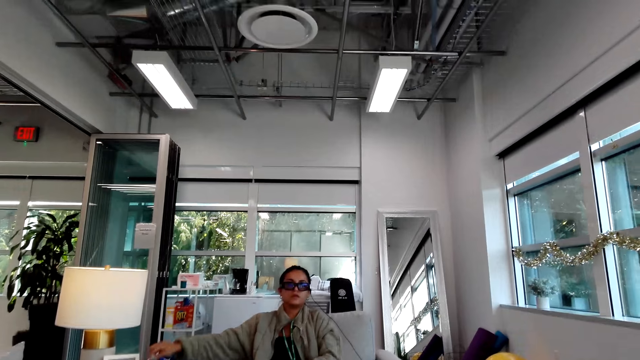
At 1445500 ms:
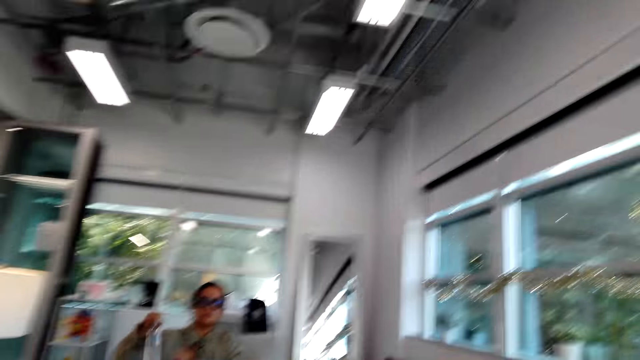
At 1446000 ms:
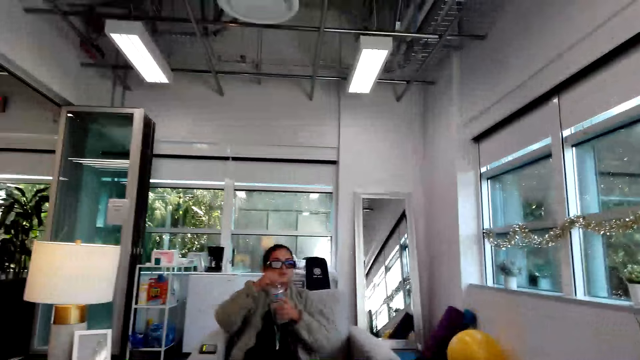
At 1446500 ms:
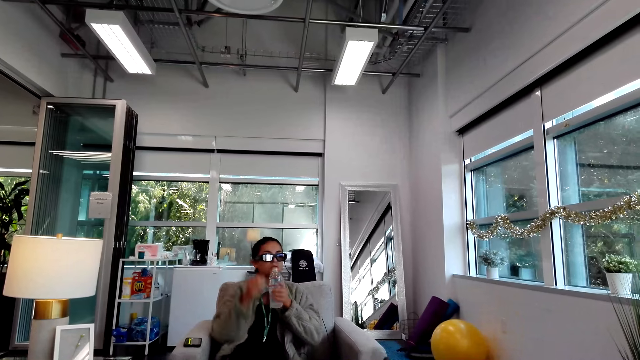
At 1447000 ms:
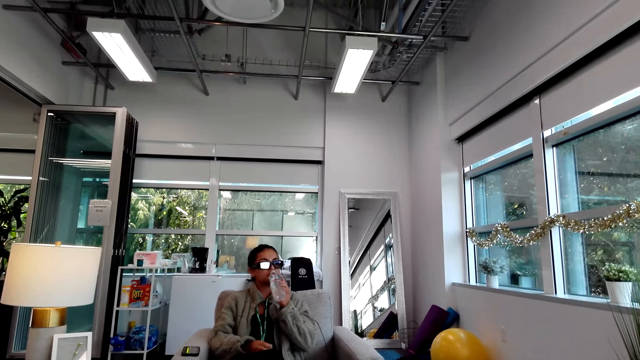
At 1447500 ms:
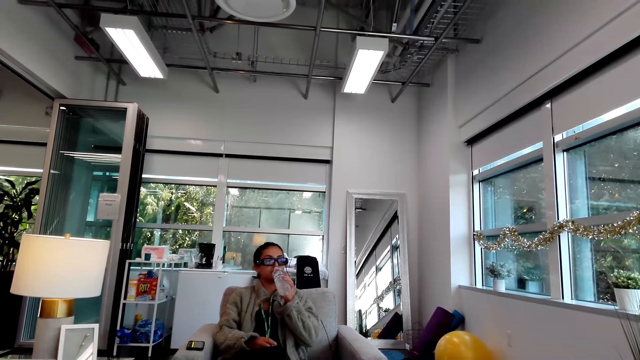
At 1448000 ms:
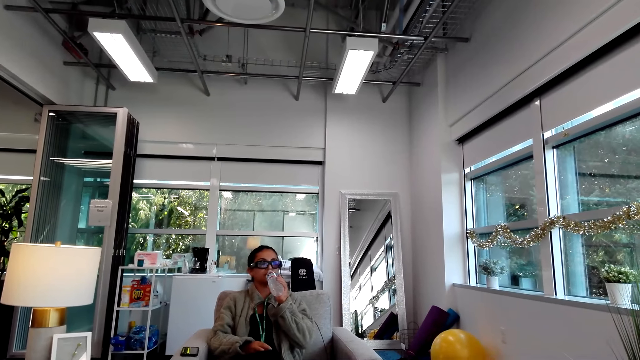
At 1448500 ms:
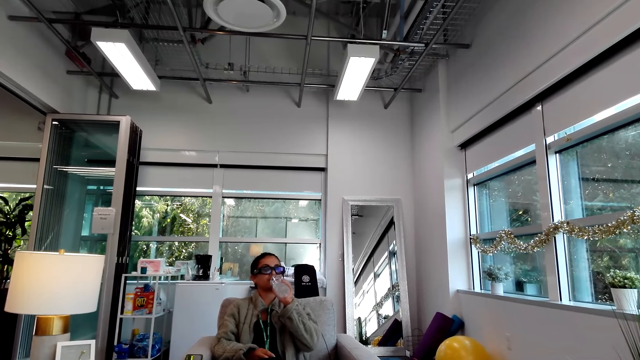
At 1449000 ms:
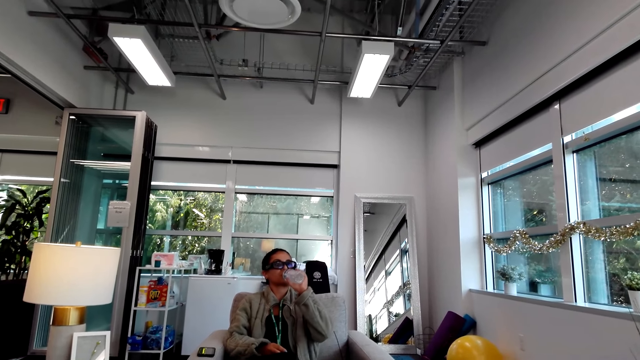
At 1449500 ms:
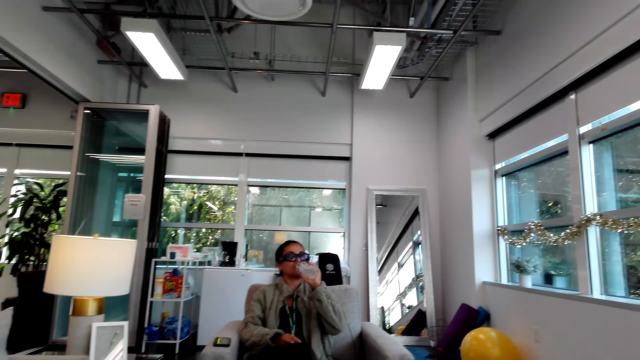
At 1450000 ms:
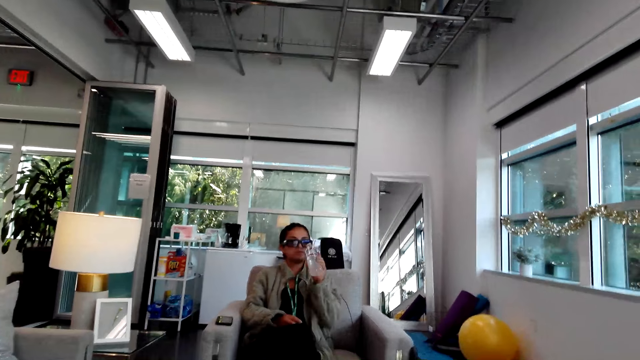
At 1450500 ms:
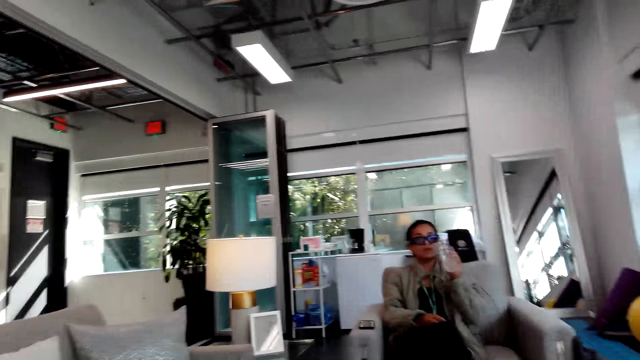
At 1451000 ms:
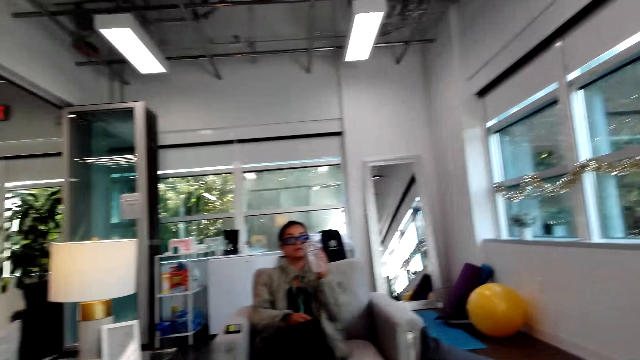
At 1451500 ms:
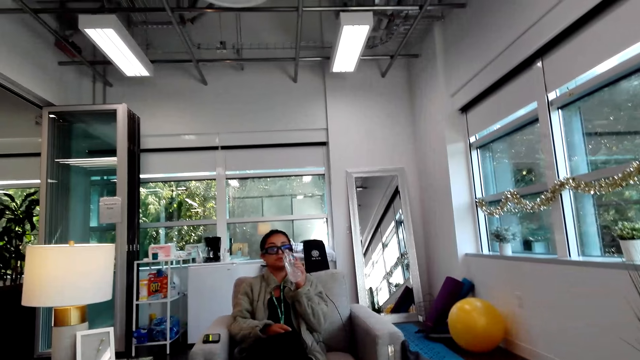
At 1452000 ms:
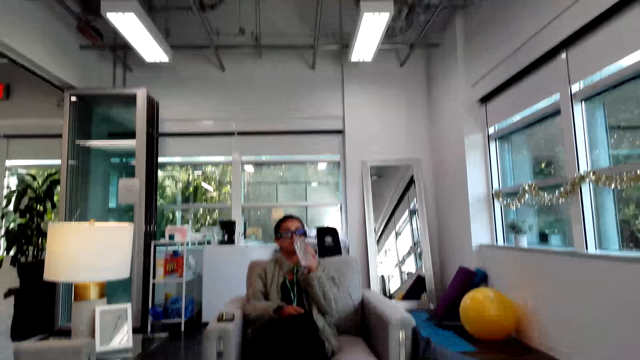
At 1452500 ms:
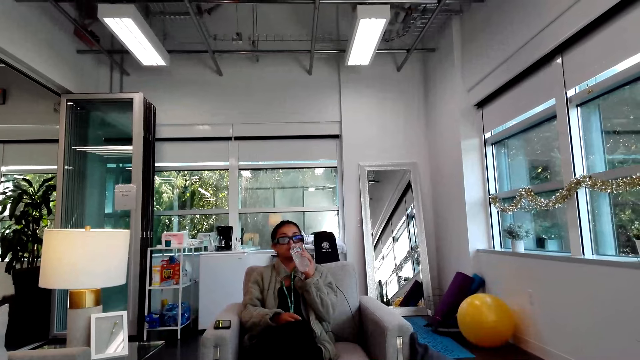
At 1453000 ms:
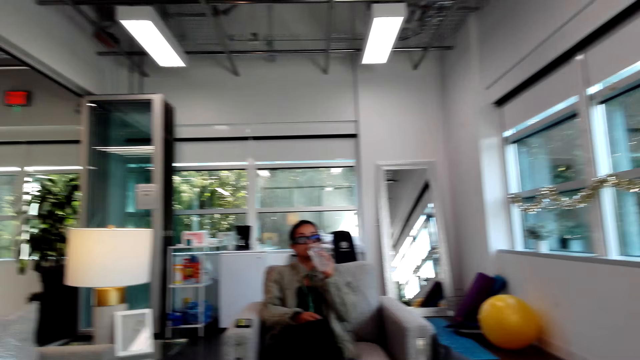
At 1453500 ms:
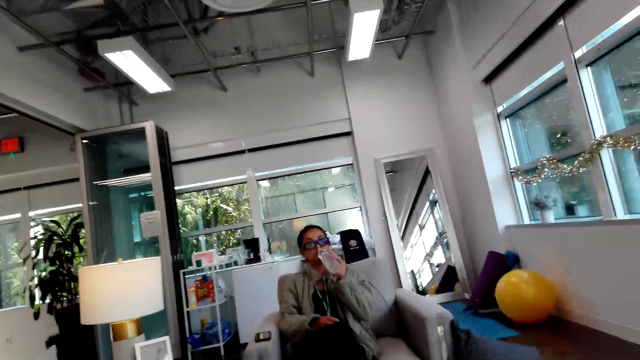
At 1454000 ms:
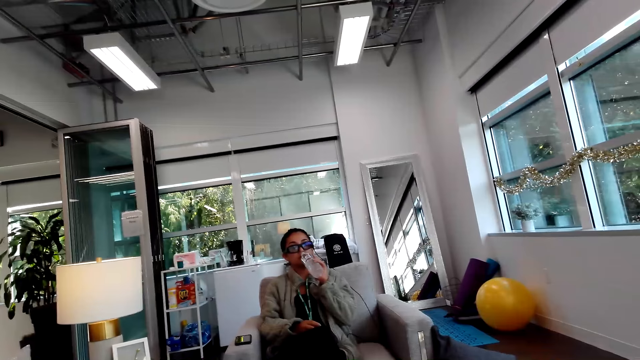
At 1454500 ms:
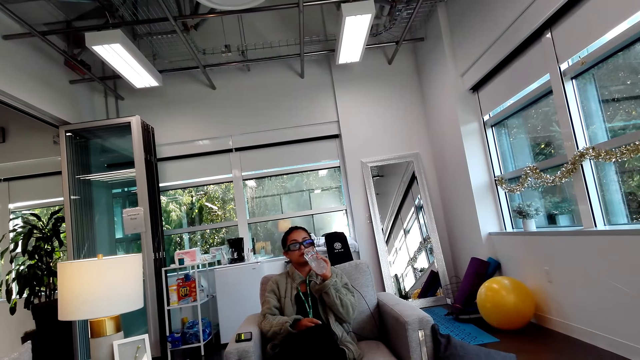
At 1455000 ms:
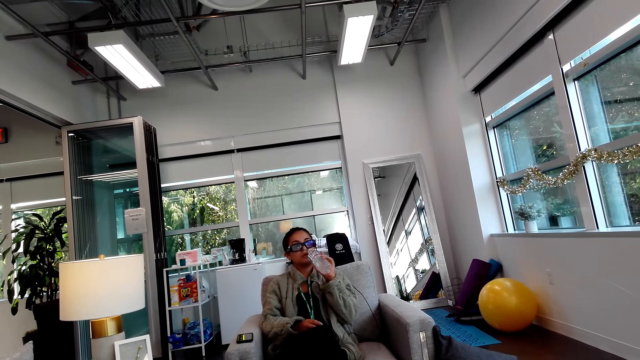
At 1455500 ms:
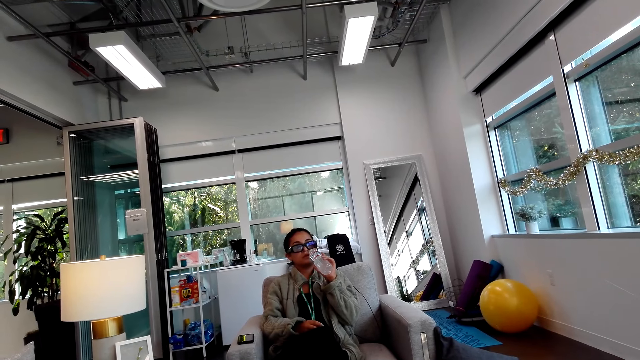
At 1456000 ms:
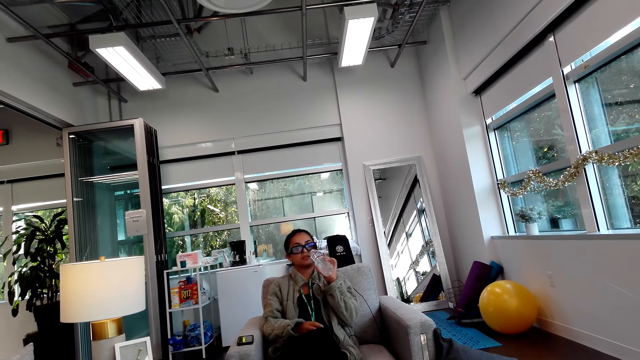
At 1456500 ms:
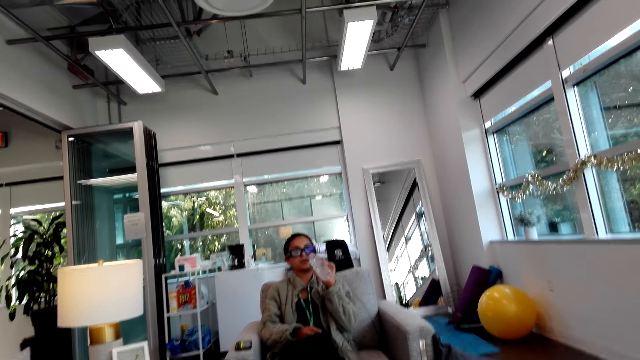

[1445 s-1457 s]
A woman picks a bottle of water. She opens the bottle with hands. She drinks water.

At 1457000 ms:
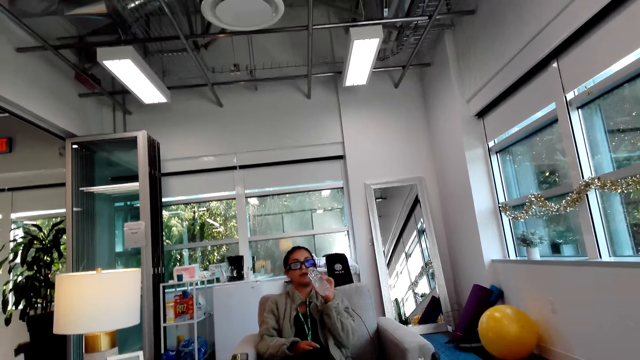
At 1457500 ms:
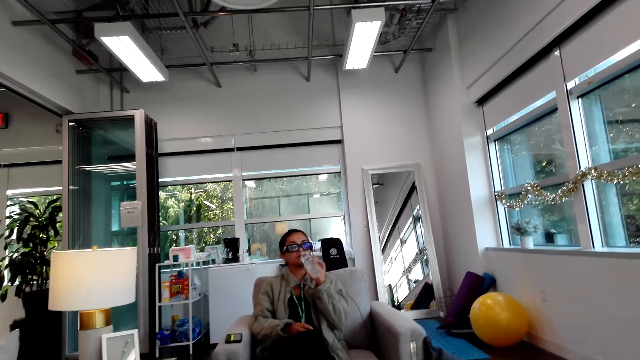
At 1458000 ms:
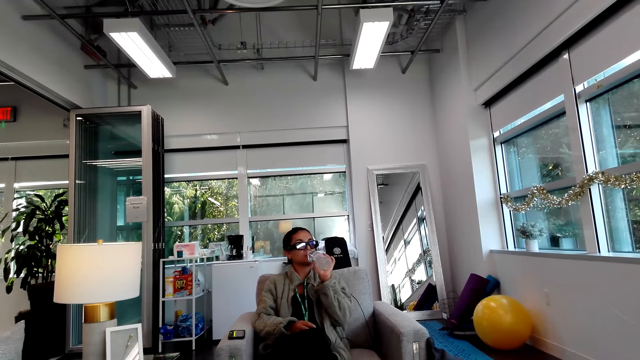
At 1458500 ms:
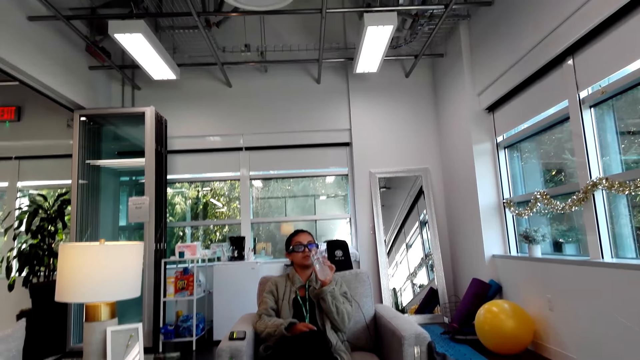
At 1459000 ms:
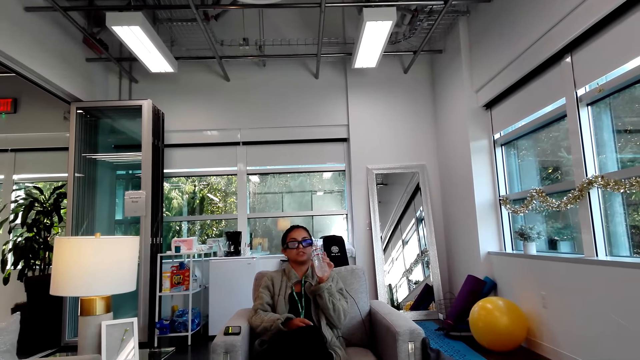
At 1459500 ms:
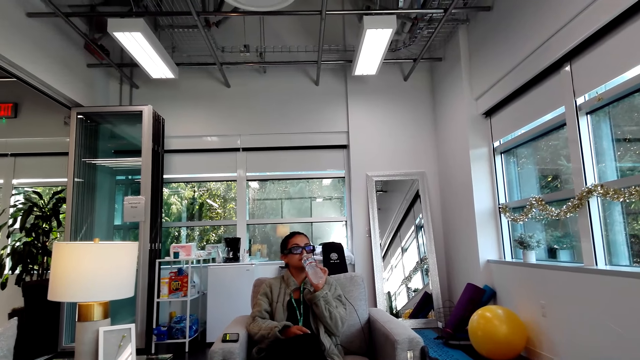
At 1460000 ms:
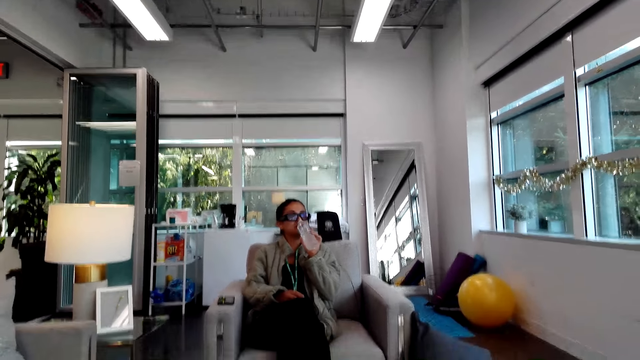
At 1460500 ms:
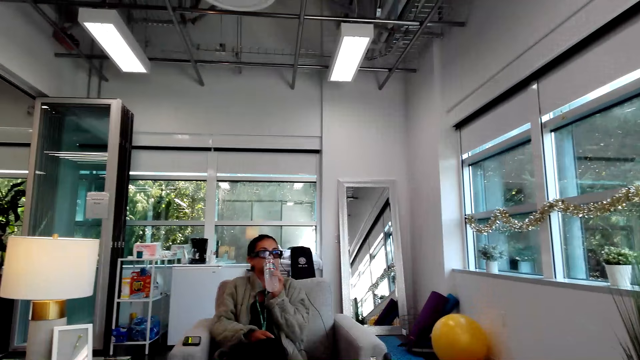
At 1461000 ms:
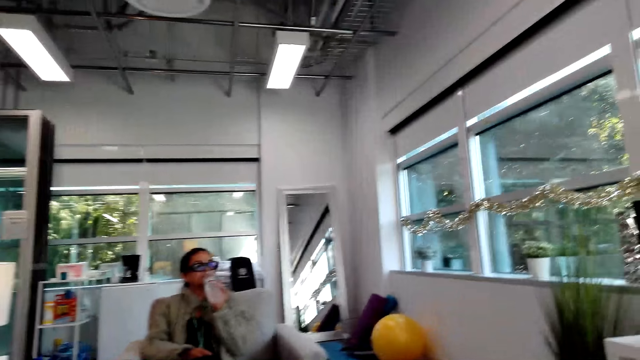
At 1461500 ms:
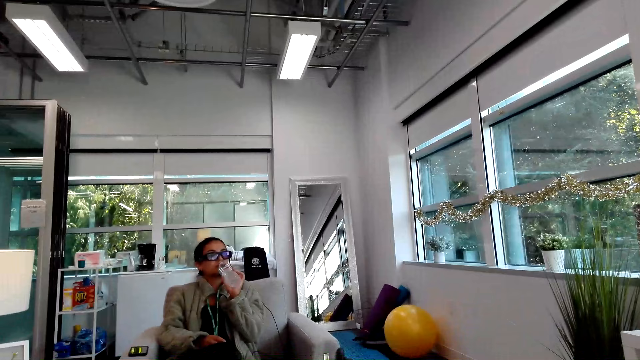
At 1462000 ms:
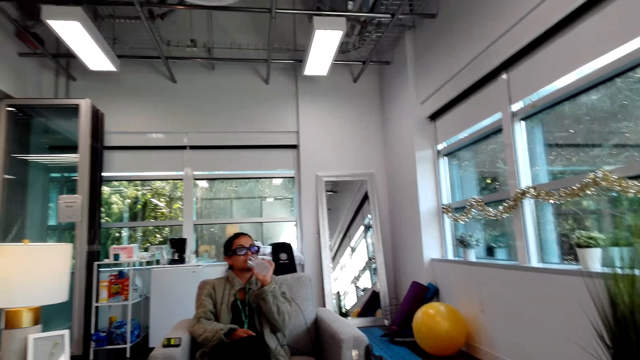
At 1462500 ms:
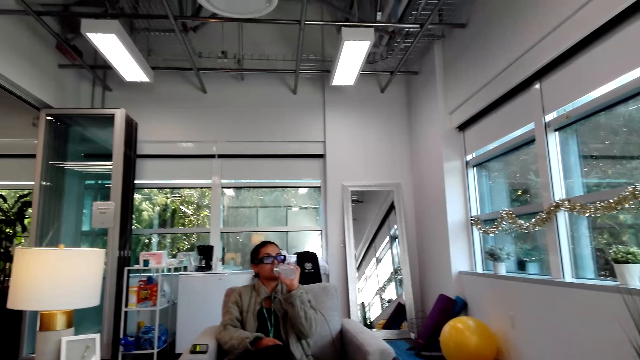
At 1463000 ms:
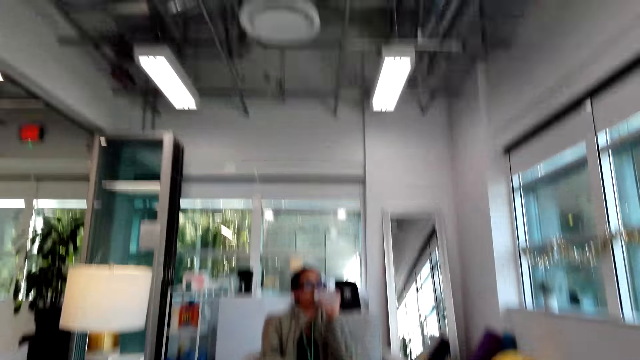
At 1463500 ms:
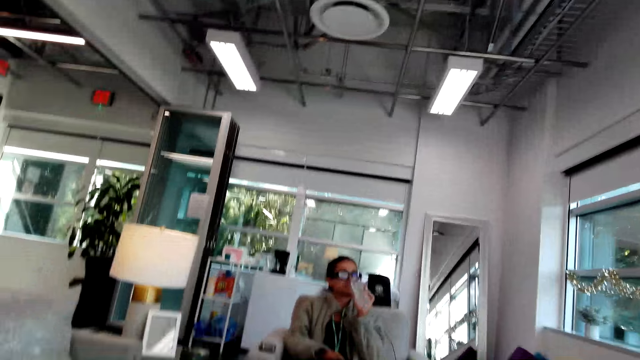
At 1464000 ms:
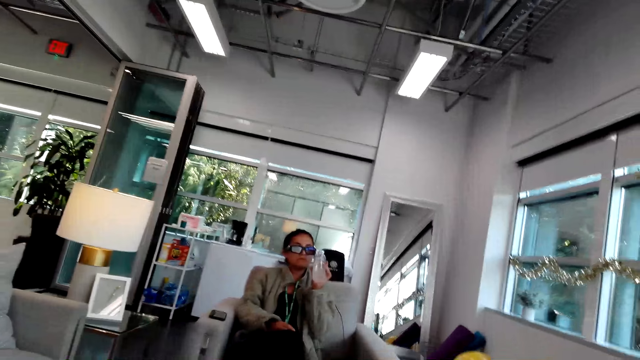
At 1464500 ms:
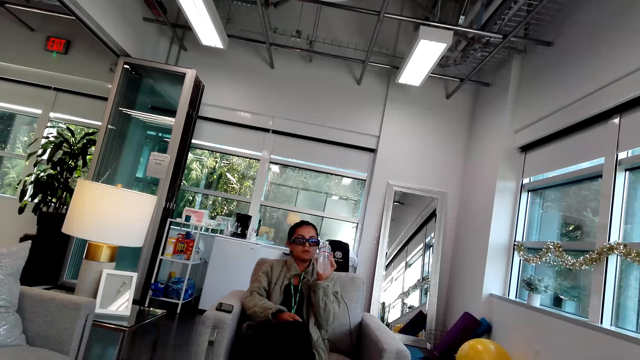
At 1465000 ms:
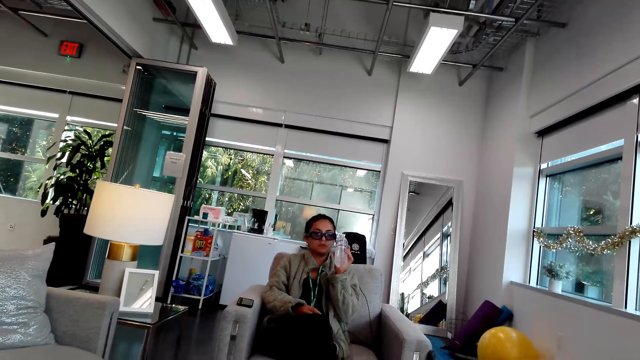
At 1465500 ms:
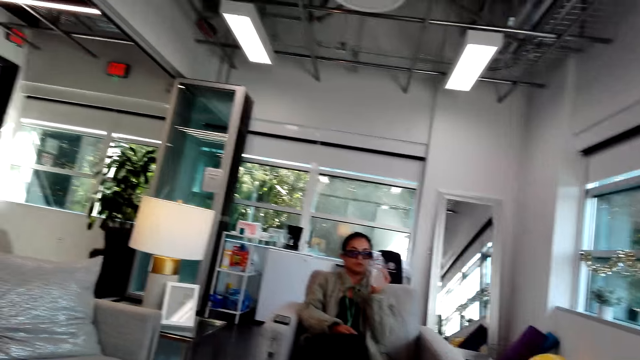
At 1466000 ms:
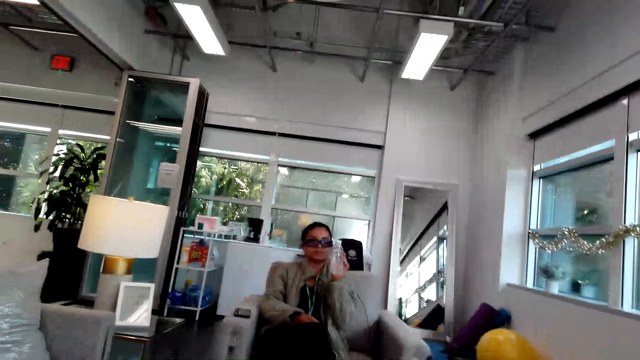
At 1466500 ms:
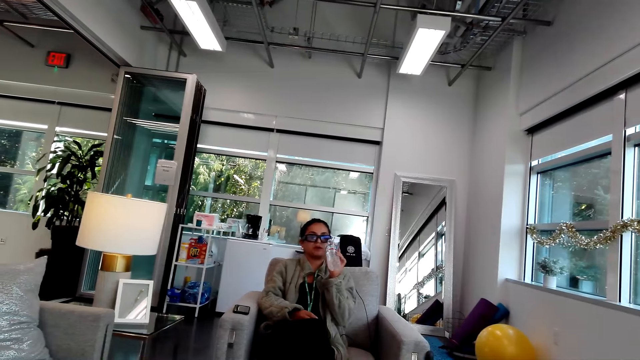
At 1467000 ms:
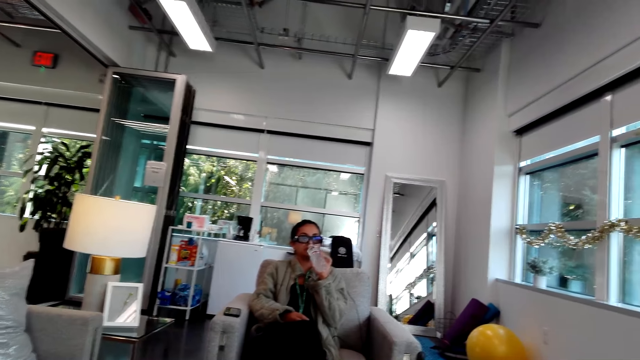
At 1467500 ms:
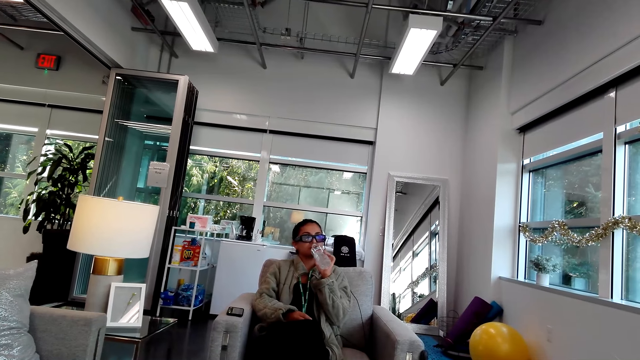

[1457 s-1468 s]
The camera wearer looks around a house.
